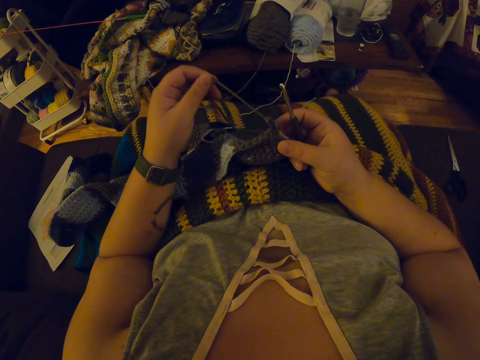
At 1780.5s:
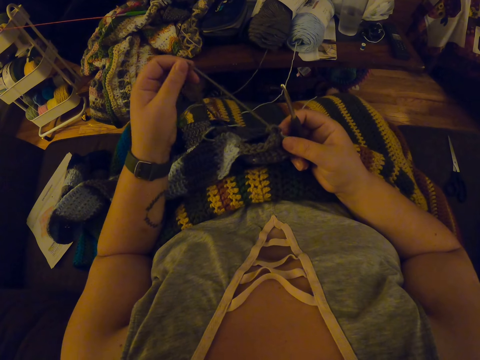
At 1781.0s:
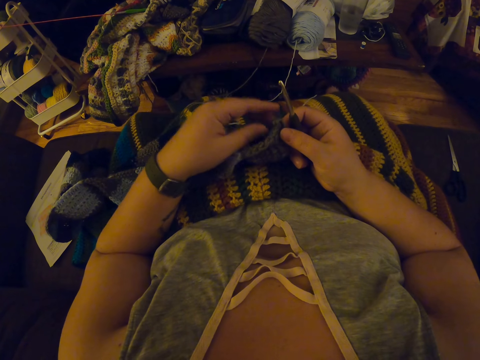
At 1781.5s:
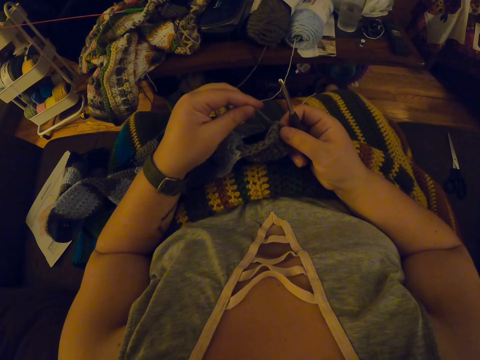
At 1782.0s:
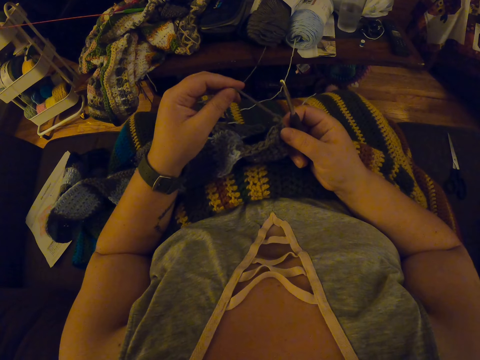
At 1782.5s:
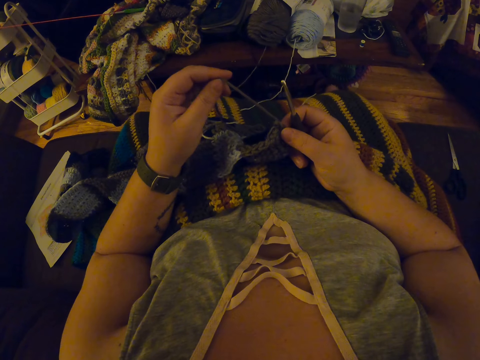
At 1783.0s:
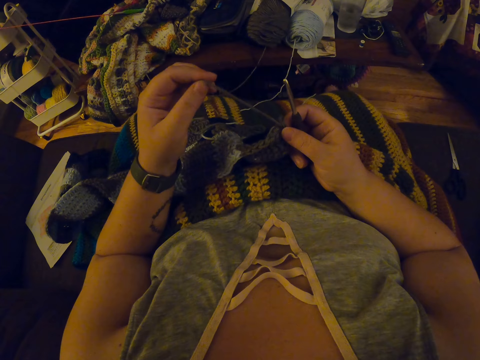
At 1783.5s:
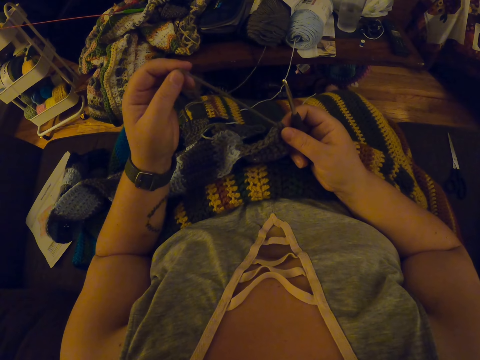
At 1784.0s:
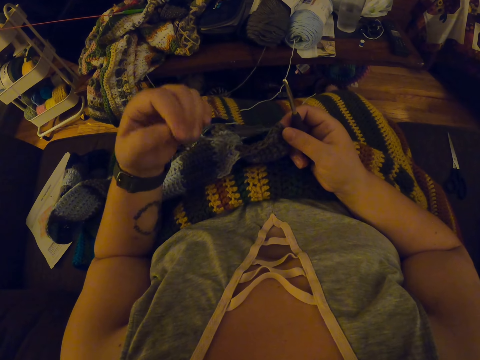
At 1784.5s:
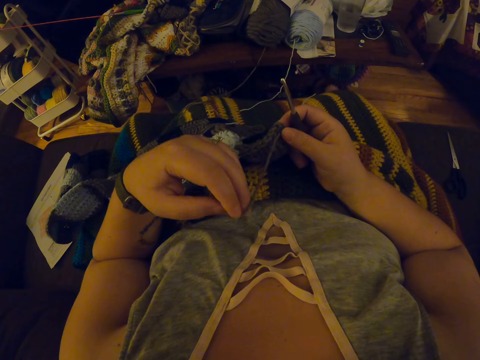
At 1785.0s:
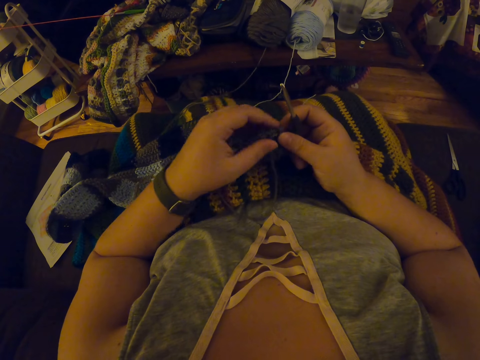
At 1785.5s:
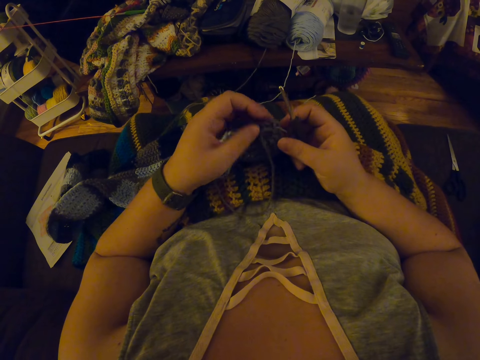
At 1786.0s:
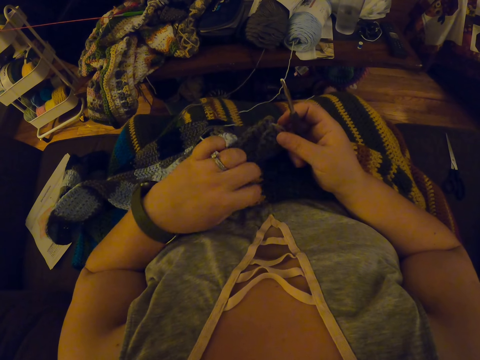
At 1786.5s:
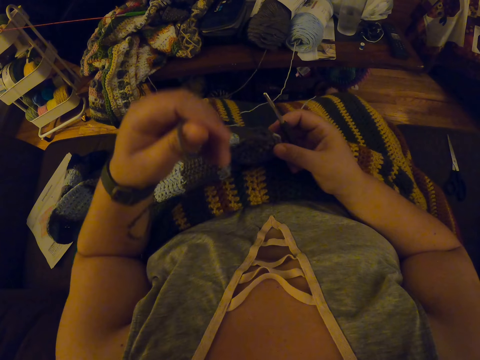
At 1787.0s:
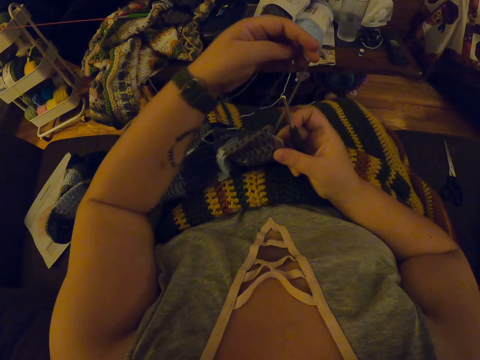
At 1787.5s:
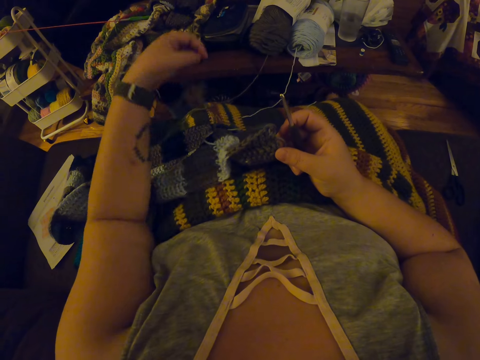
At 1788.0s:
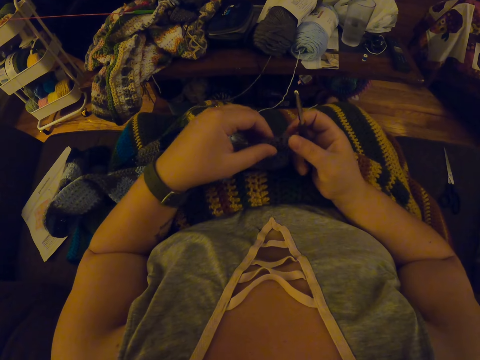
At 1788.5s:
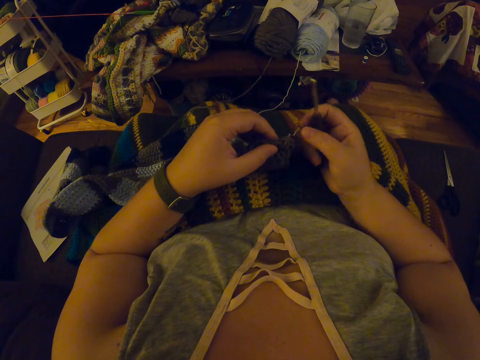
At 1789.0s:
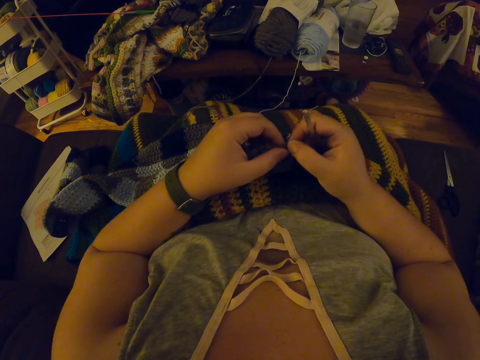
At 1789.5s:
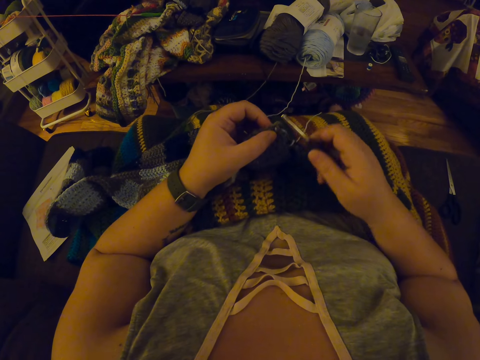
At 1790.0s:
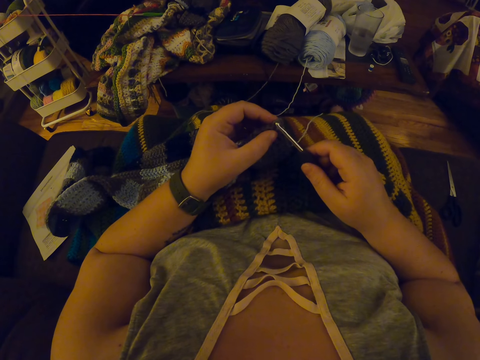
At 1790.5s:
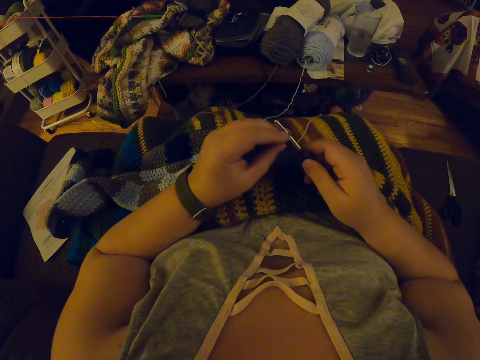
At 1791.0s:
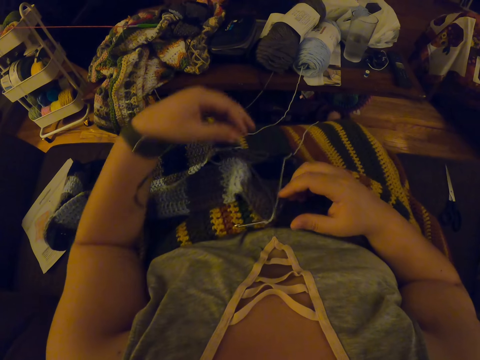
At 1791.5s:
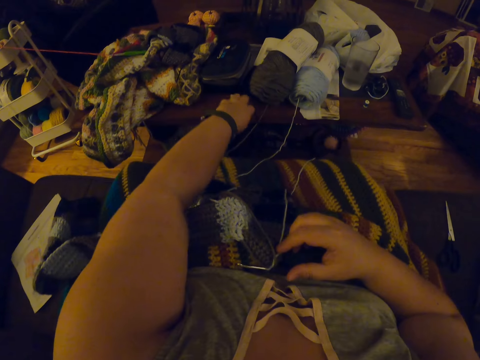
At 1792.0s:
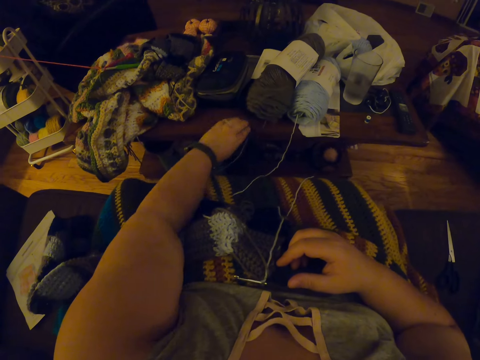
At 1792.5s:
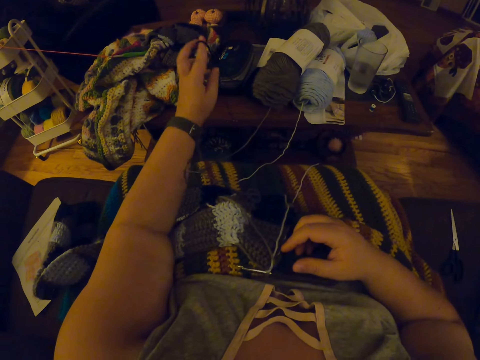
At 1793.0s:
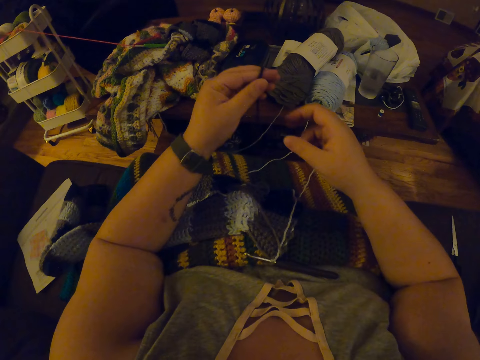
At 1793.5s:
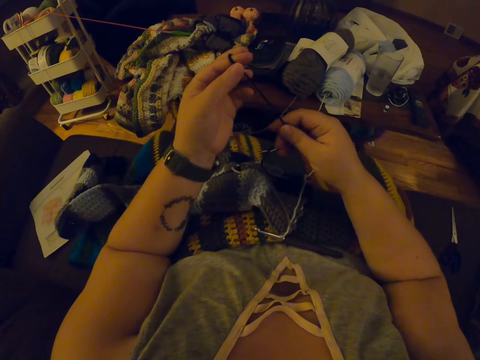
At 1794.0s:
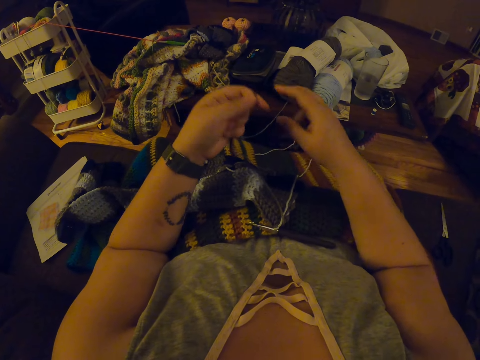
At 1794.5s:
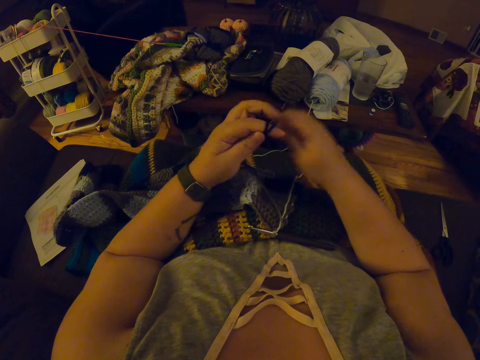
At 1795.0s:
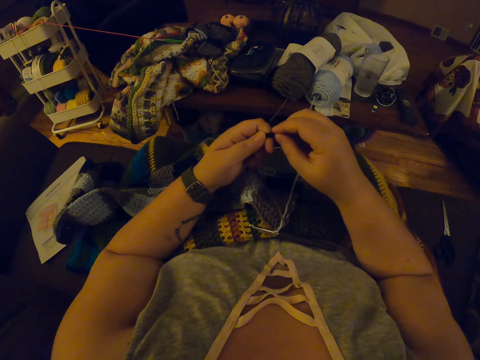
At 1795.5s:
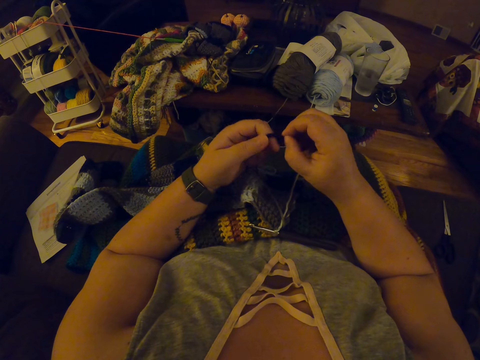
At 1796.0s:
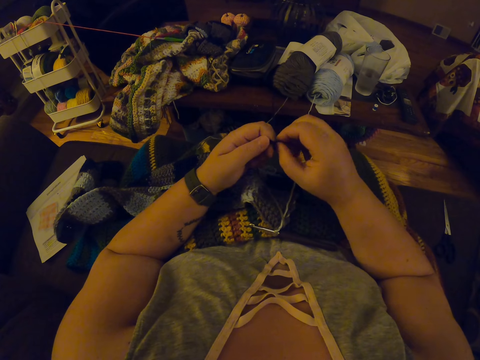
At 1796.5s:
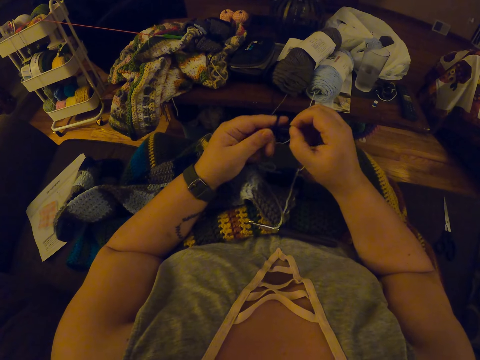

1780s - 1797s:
The camera wearer hooks the yarn on the crochet hook. She inserts the crochet hook into the fabric again. She picks the yarn from the table with her left hand. She ties the yarn with her hands. She coils the yarn around her finger.

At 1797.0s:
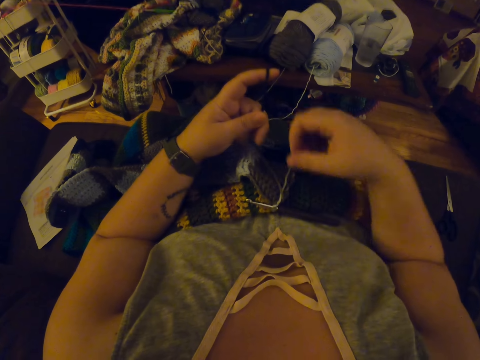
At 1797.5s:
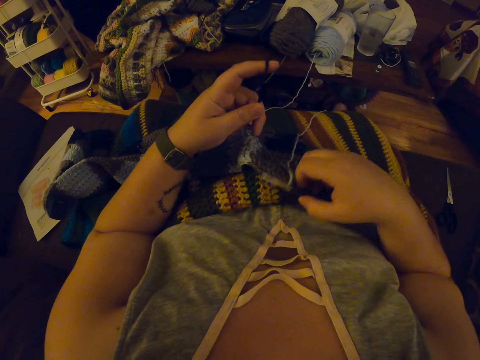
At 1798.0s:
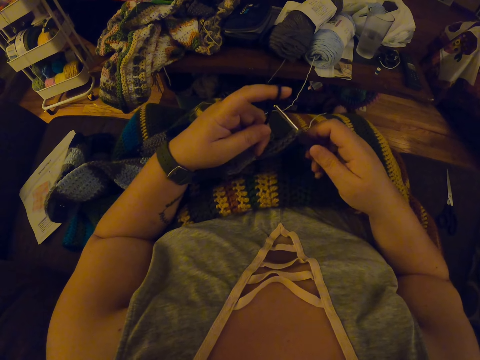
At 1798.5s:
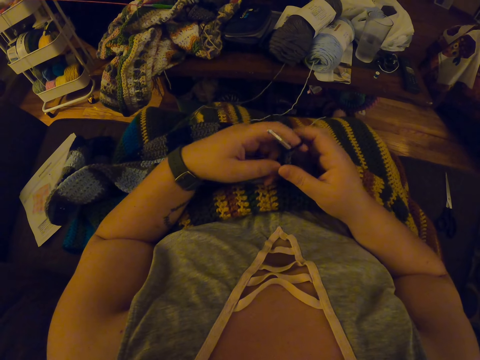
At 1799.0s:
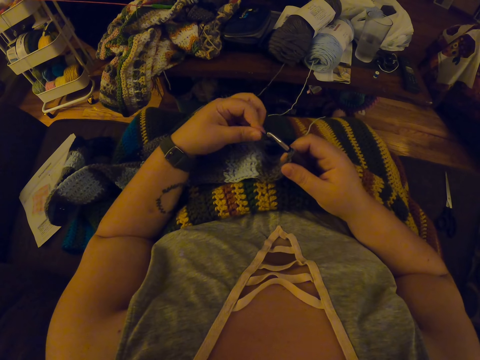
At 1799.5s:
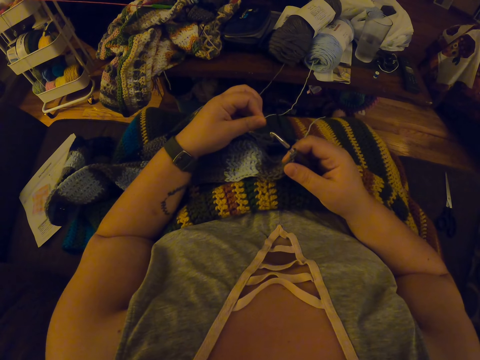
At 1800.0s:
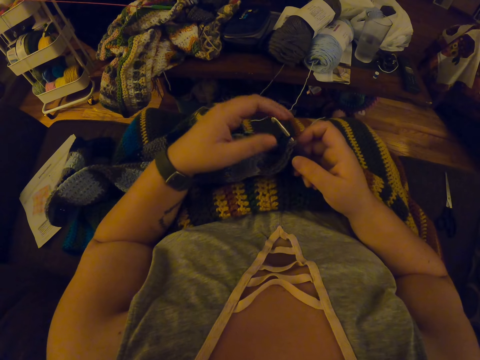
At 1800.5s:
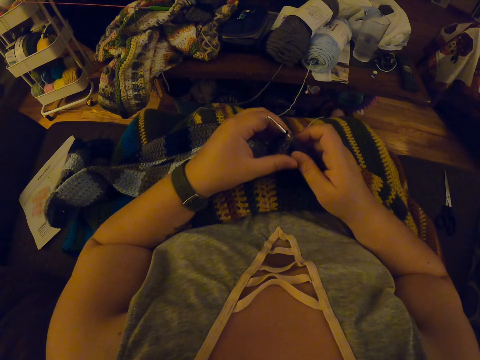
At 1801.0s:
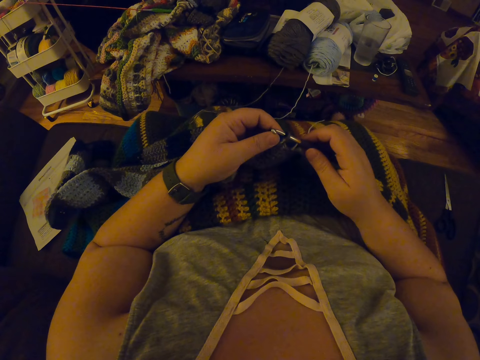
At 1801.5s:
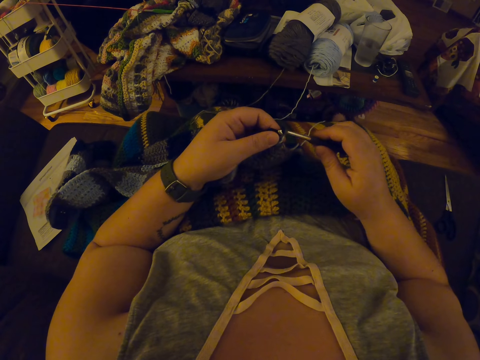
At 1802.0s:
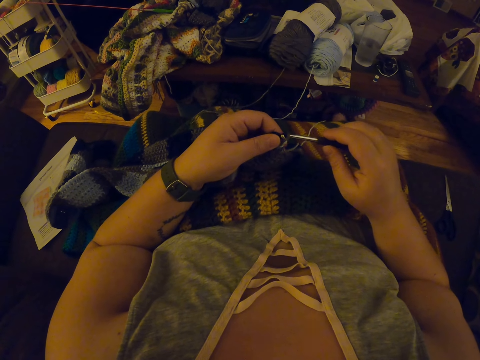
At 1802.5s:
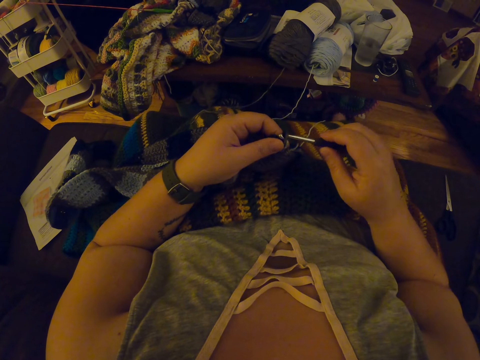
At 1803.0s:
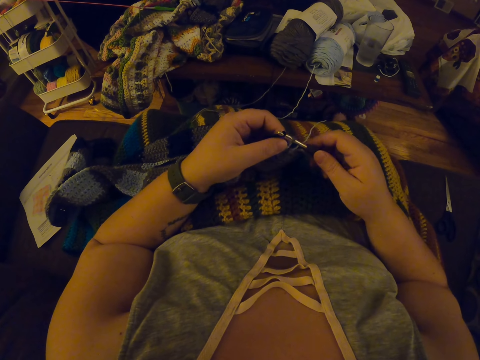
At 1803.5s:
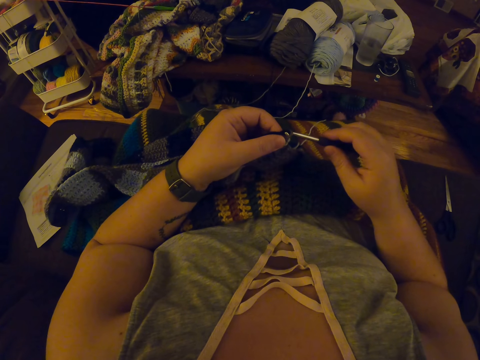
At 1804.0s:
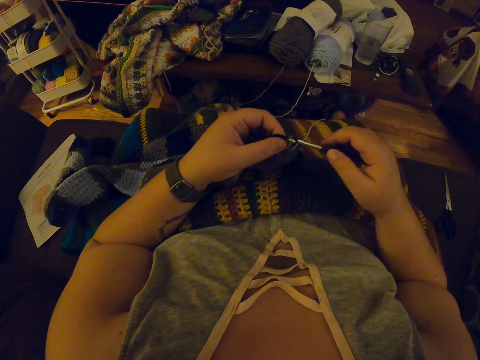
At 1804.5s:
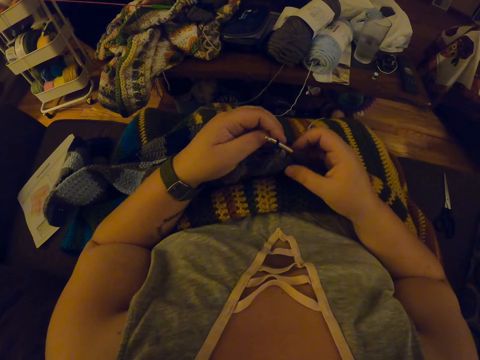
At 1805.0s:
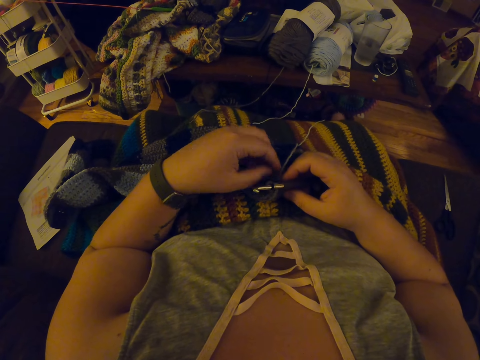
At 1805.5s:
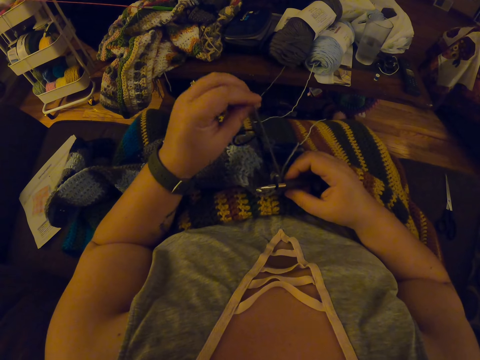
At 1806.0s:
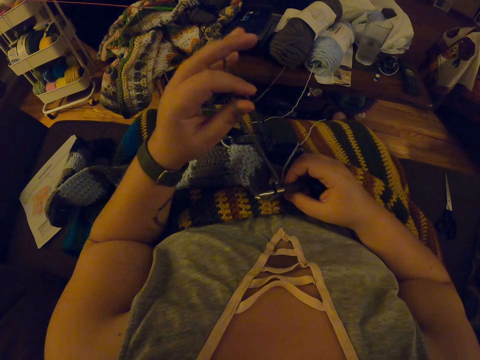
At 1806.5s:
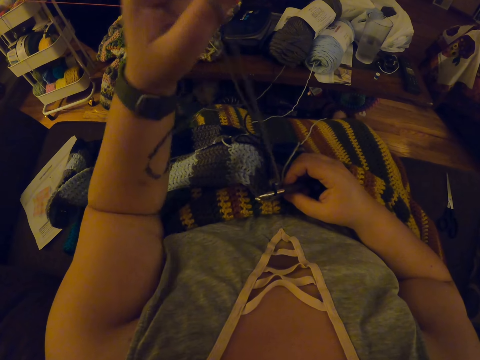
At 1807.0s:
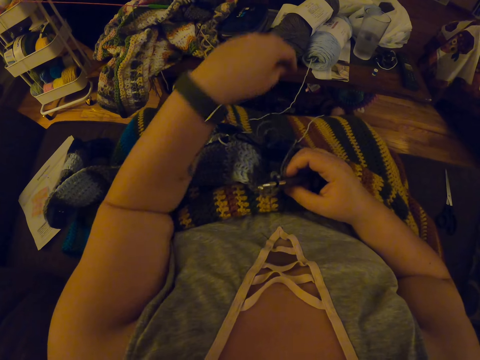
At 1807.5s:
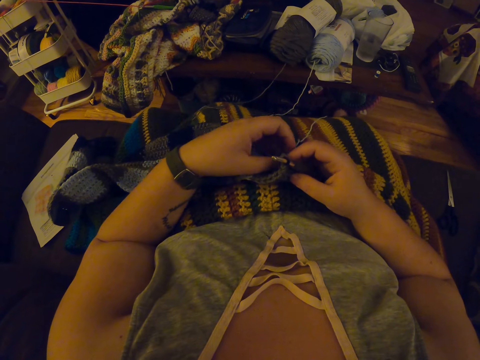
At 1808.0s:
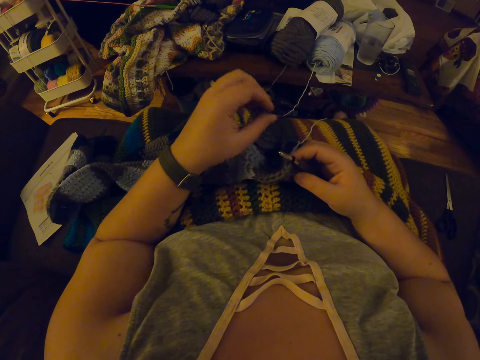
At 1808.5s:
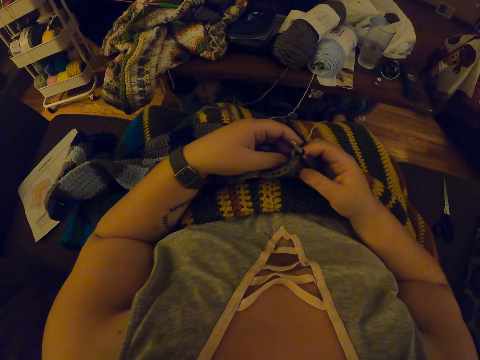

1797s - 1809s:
The camera wearer picks the crochet hook. She inserts the crochet hook into the yarn. She starts to crochet. She pulls the yarn with her left hand. She inserts the crochet hook further into the yarn. She straightens the yarn with her left hand.
